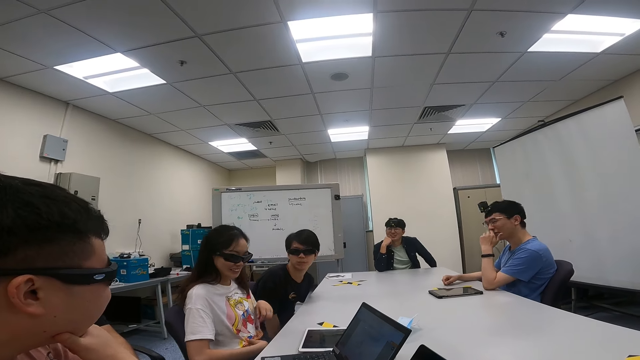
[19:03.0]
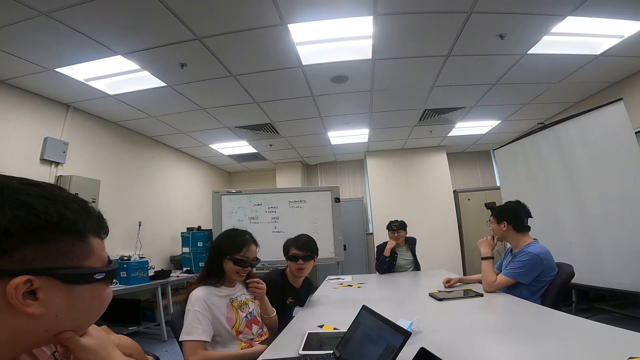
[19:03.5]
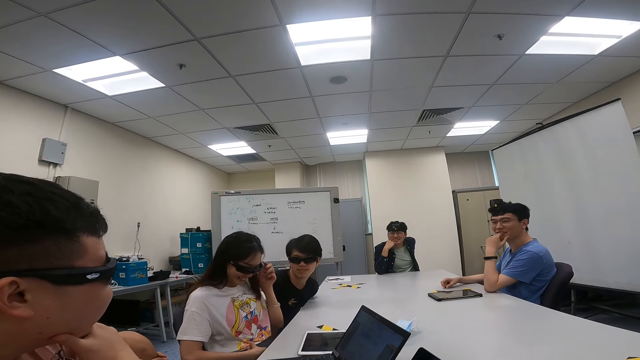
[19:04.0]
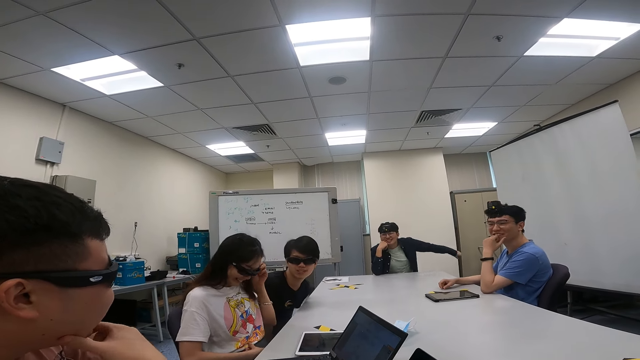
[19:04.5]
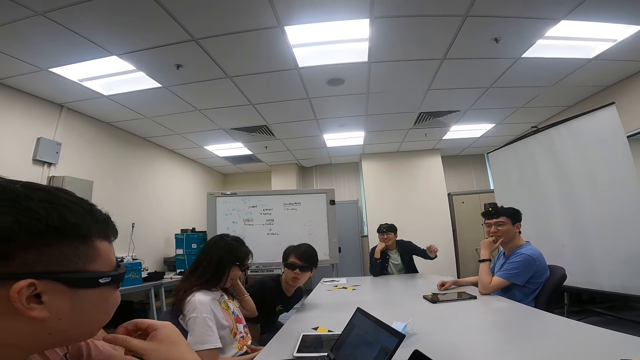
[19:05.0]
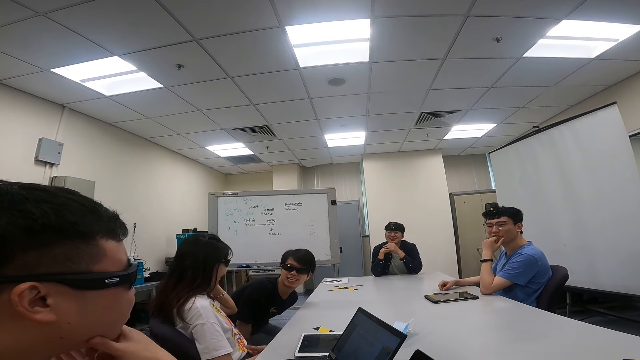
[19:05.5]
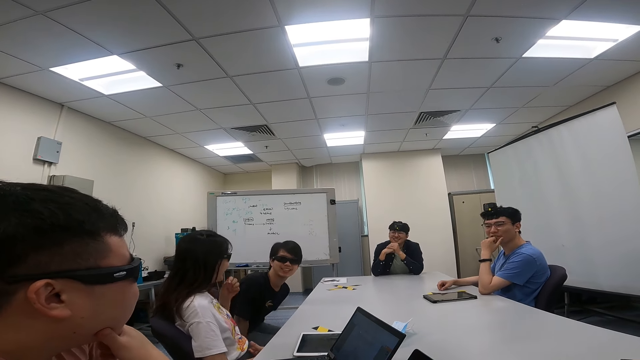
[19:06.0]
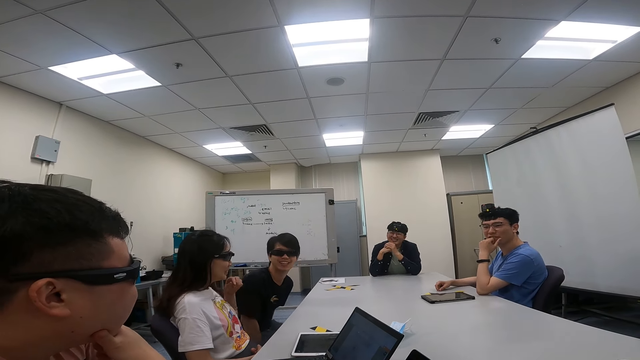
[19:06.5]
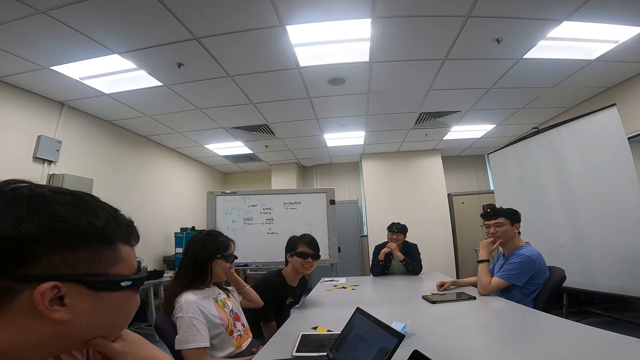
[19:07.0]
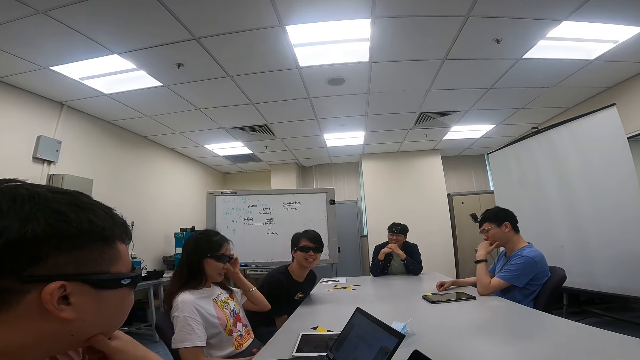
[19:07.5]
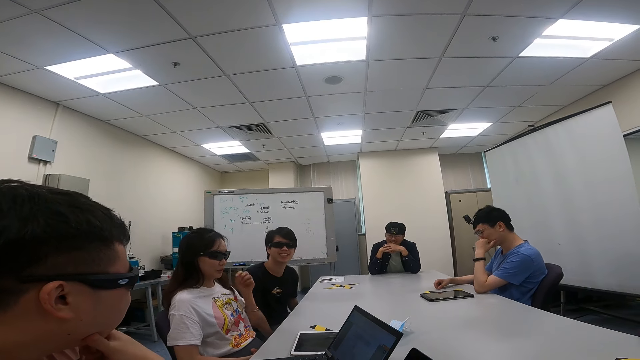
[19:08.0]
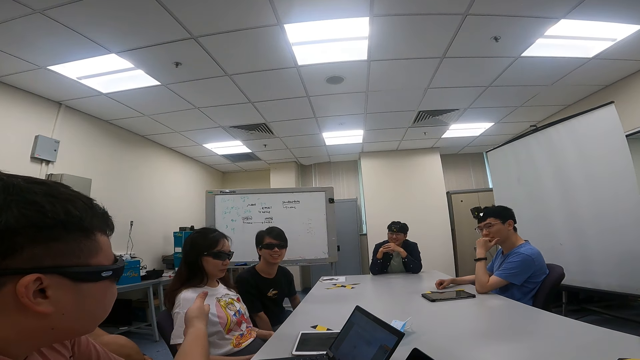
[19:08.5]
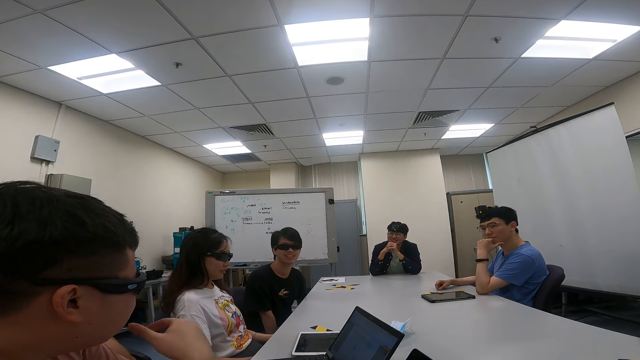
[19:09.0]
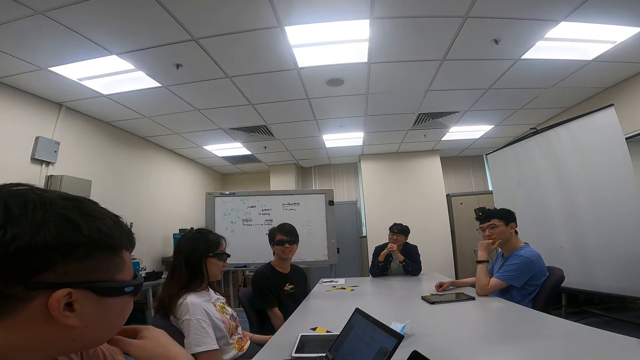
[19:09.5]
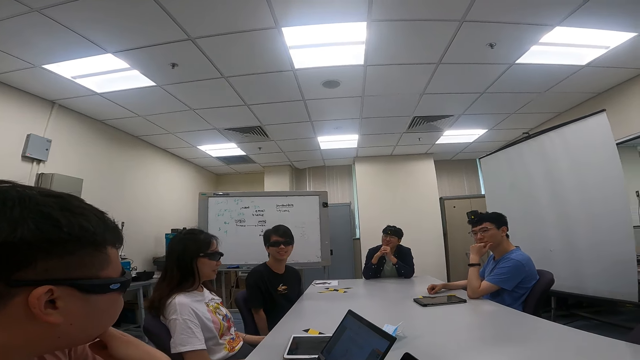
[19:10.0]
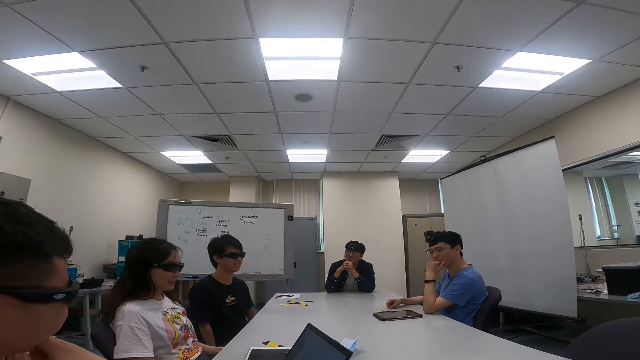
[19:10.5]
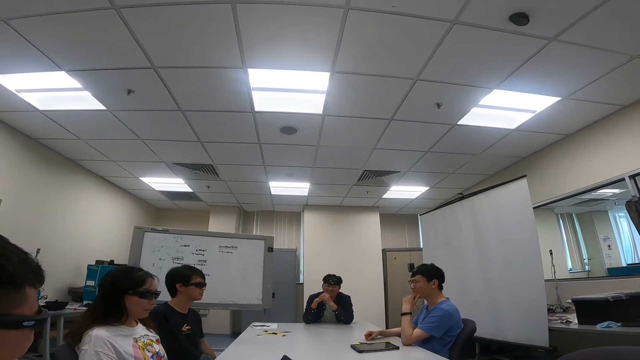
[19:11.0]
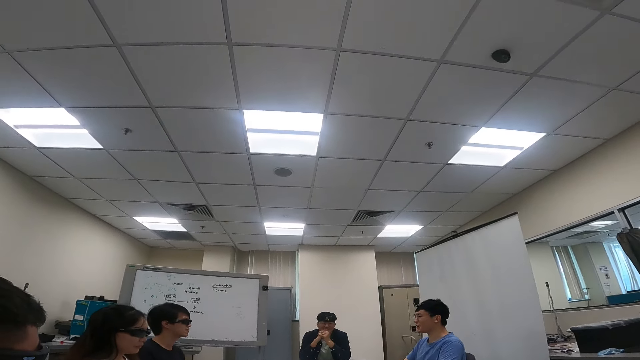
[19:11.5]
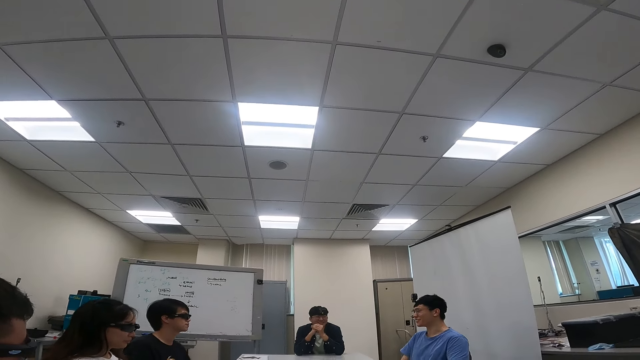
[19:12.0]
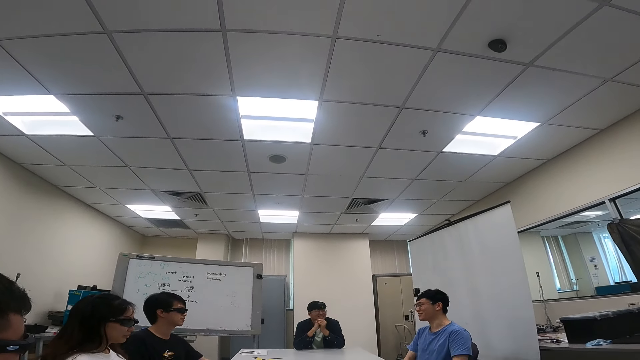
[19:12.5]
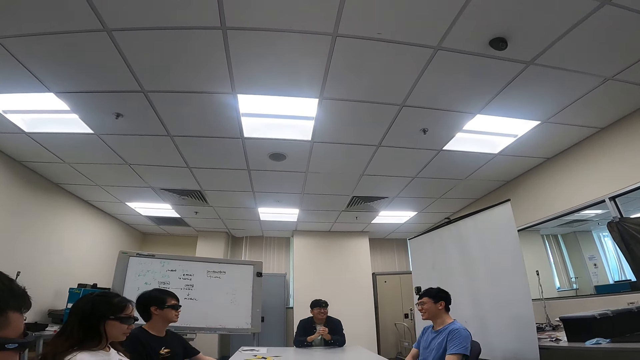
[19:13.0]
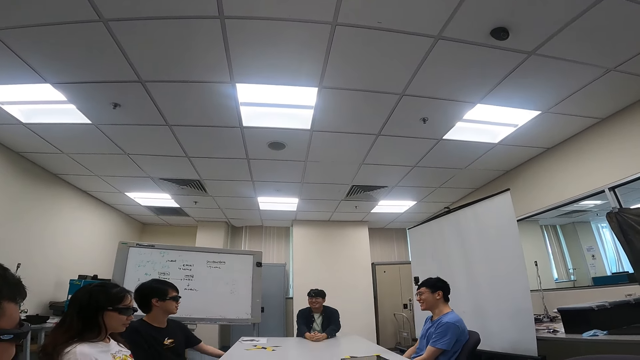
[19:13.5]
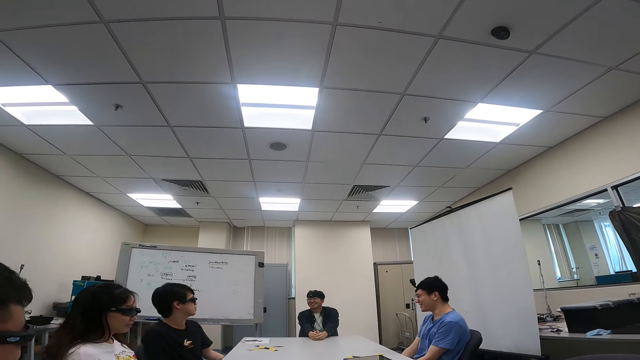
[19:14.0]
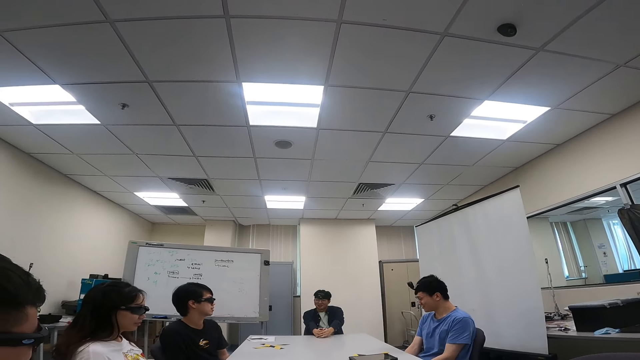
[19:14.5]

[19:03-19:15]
A person talks to the camera wearer. A man swings his hand. The camera wearer looks at people. Another person talks to a third person, the first person and a fourth person.

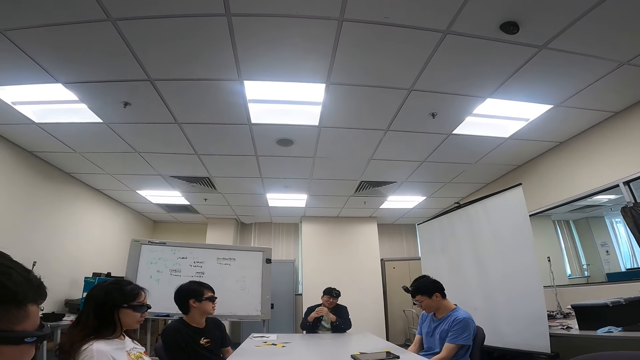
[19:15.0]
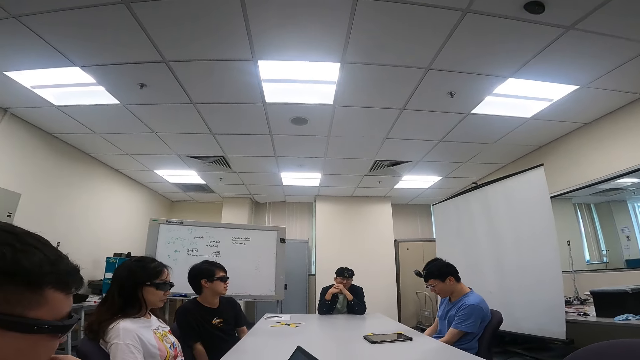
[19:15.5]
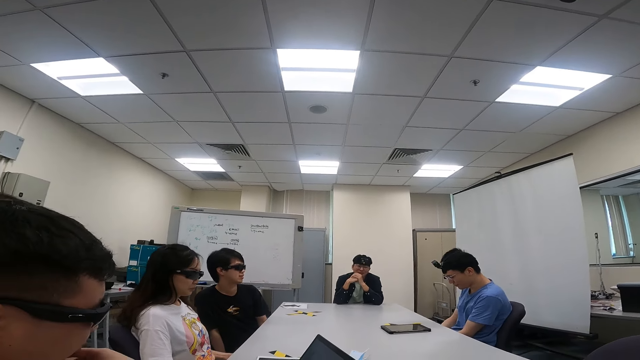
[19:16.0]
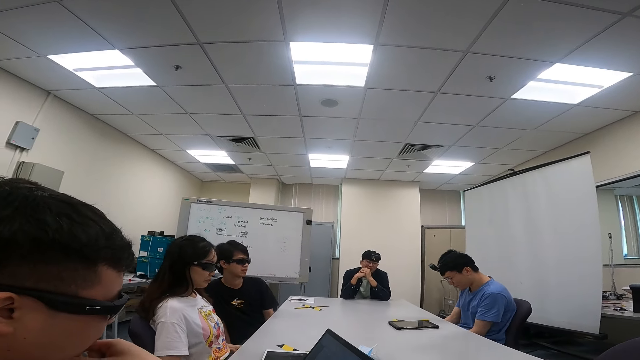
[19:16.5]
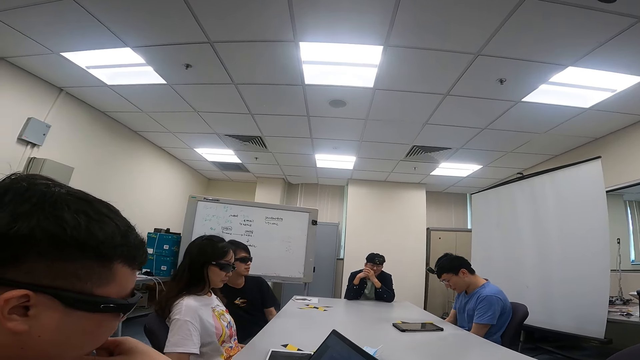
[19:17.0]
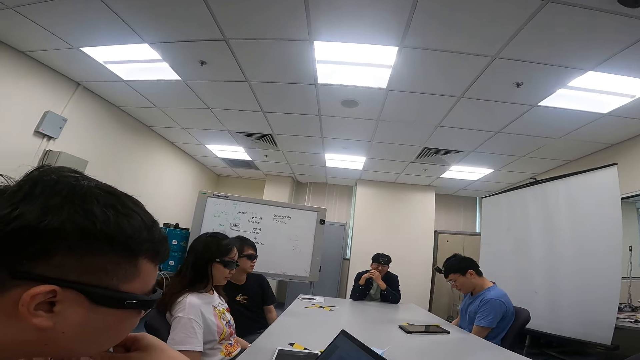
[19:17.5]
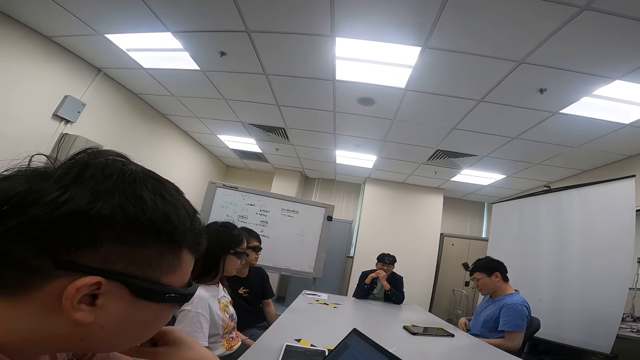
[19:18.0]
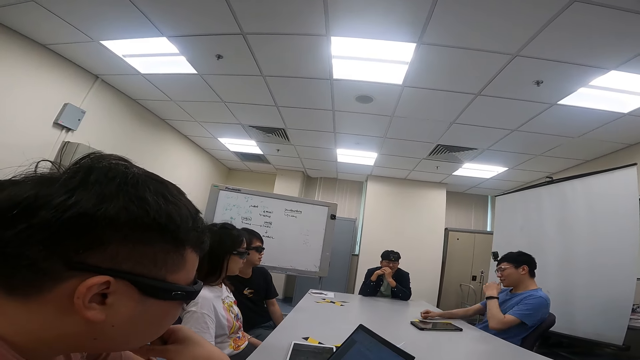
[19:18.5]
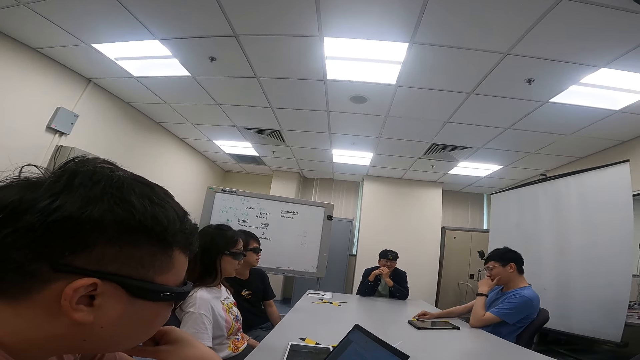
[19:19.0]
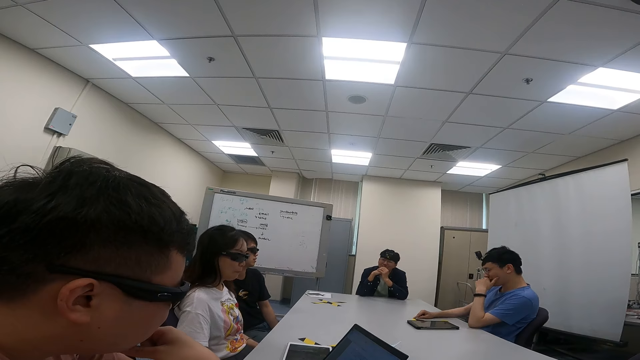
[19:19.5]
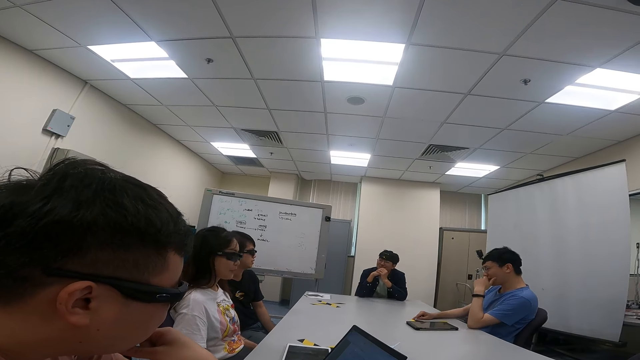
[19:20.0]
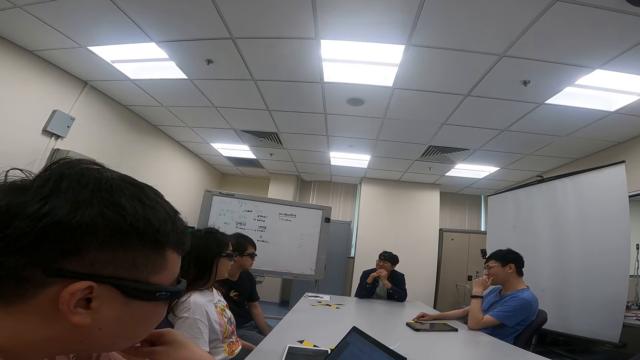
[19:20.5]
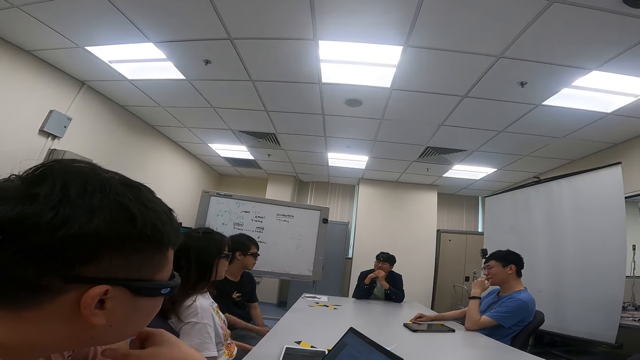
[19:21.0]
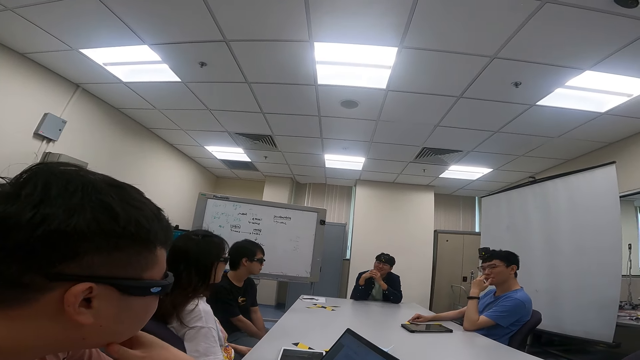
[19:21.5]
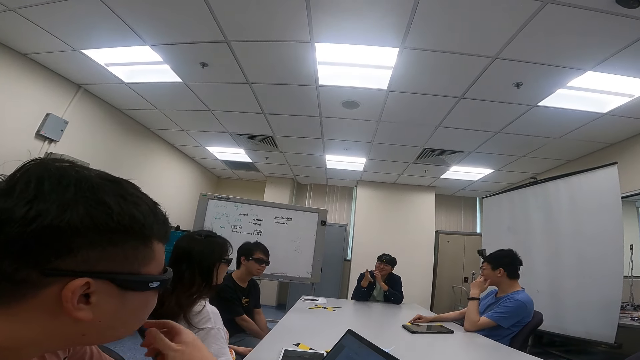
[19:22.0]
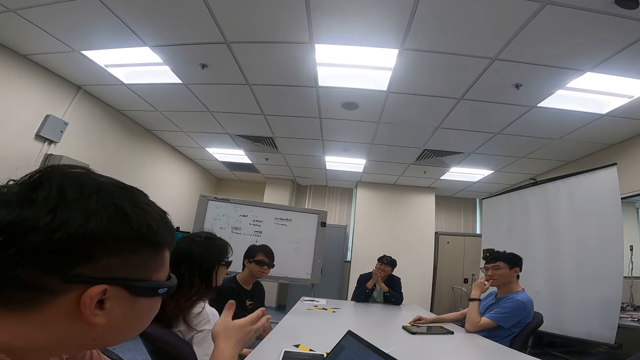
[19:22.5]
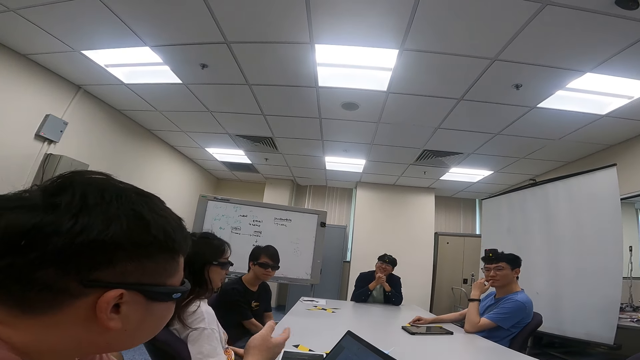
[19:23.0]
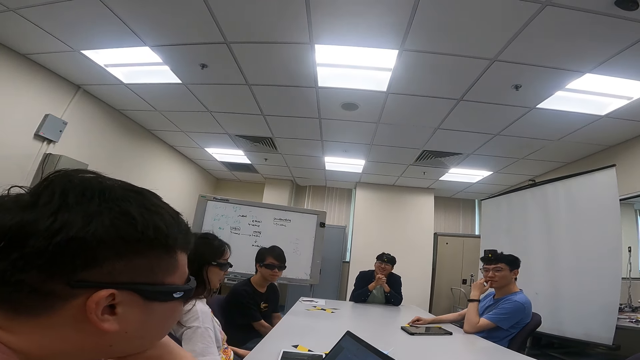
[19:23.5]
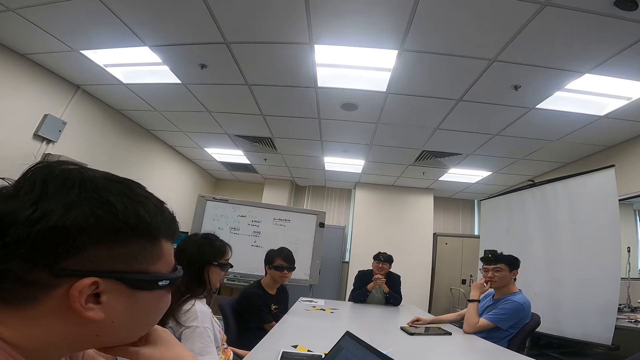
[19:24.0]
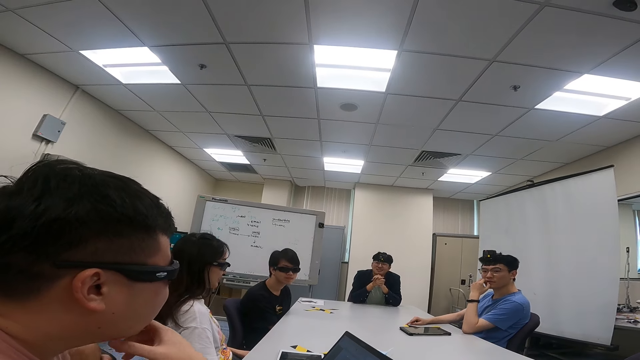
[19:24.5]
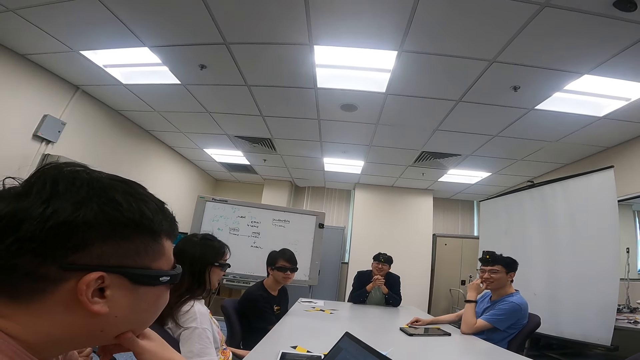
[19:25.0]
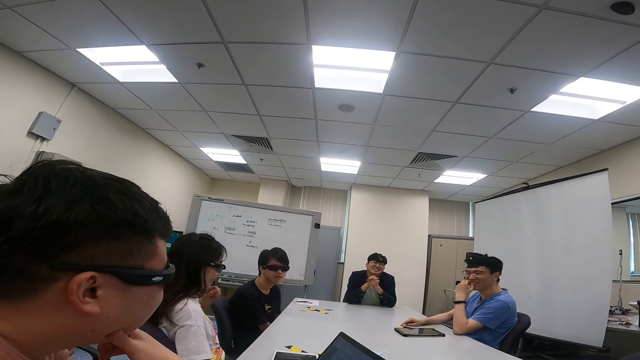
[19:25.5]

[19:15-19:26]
A man holds the table. A person talks to another person.
